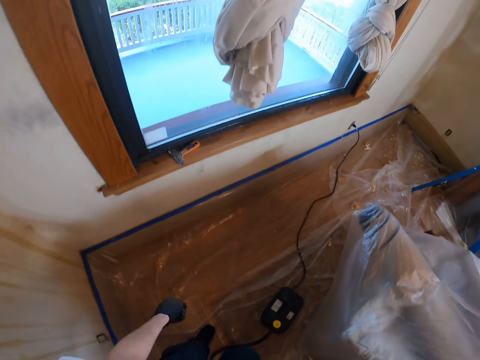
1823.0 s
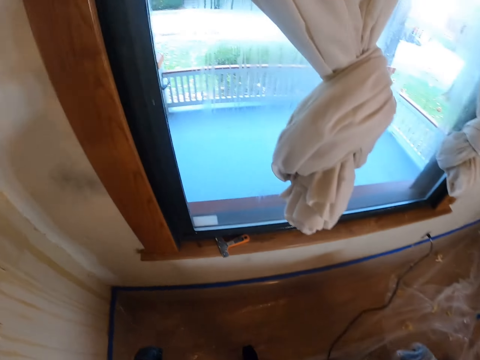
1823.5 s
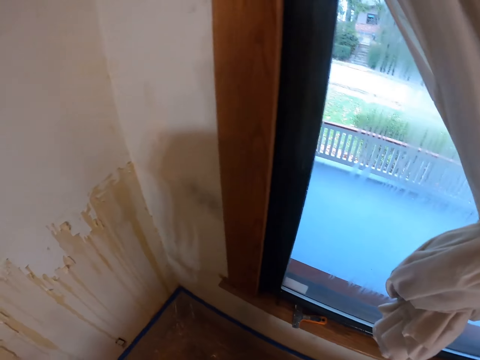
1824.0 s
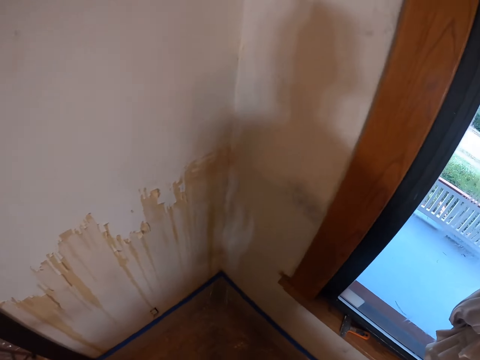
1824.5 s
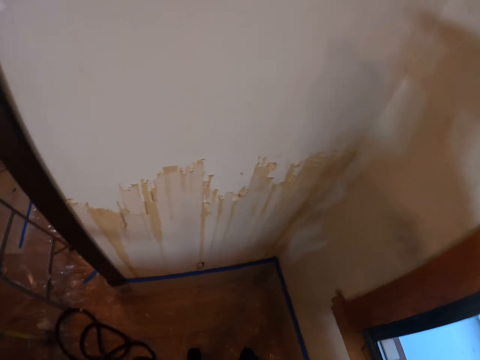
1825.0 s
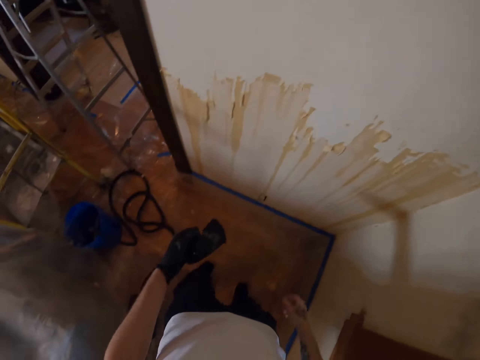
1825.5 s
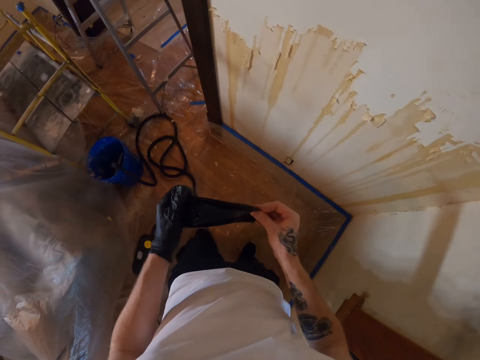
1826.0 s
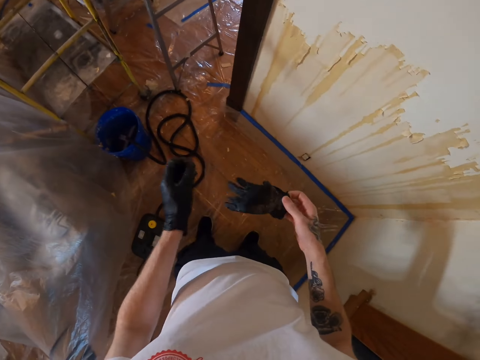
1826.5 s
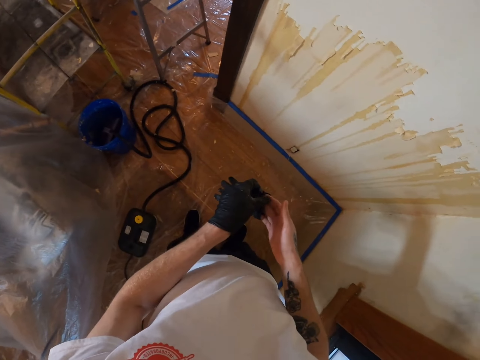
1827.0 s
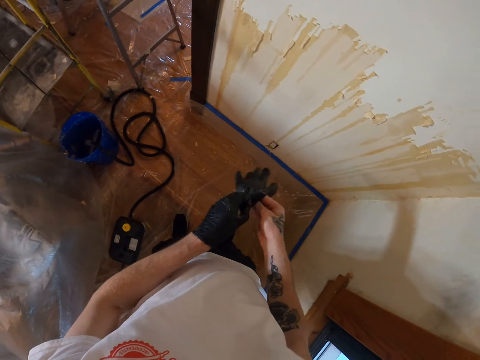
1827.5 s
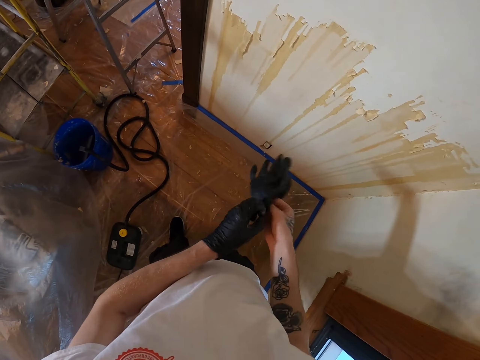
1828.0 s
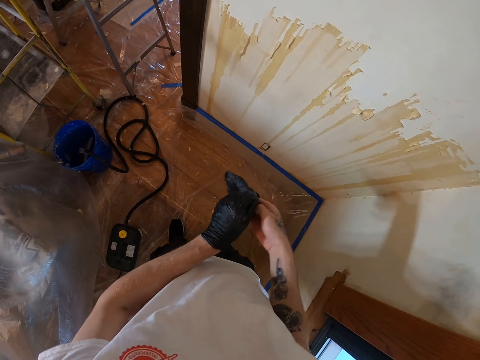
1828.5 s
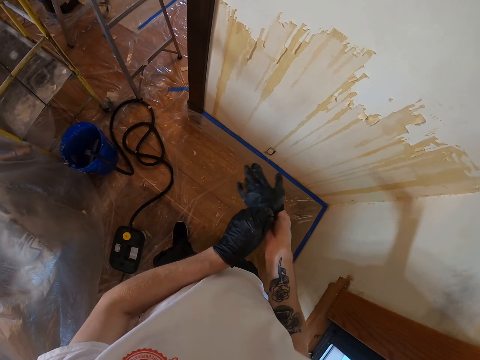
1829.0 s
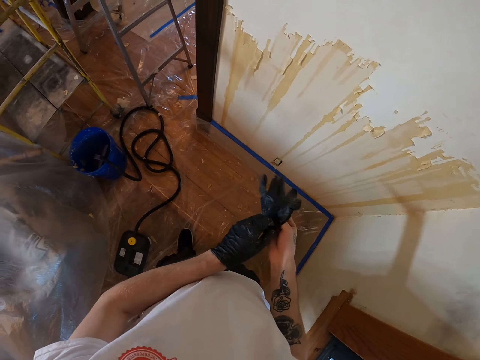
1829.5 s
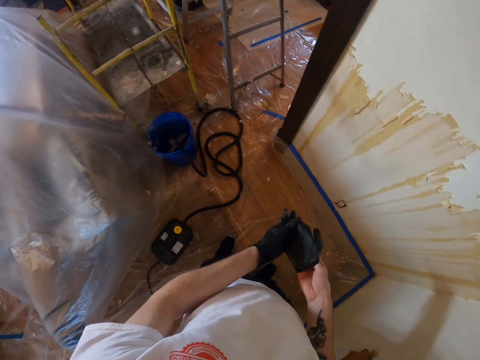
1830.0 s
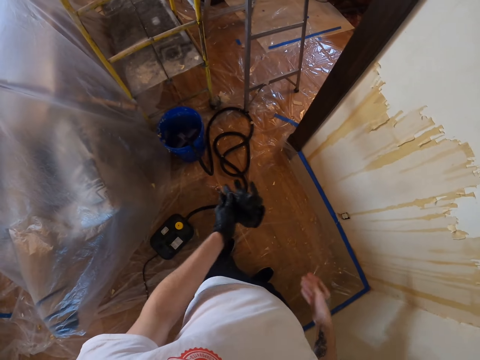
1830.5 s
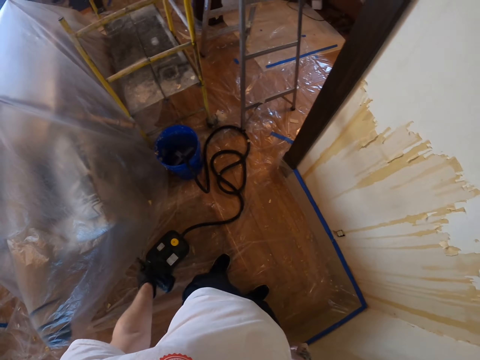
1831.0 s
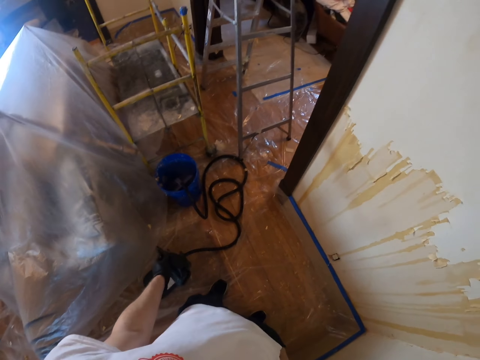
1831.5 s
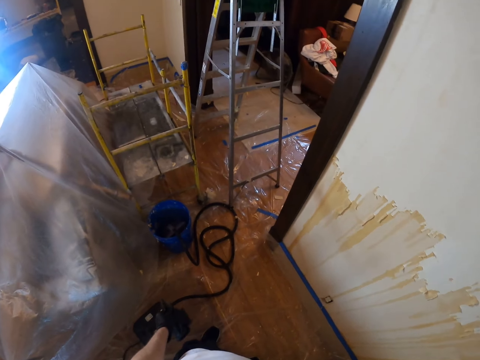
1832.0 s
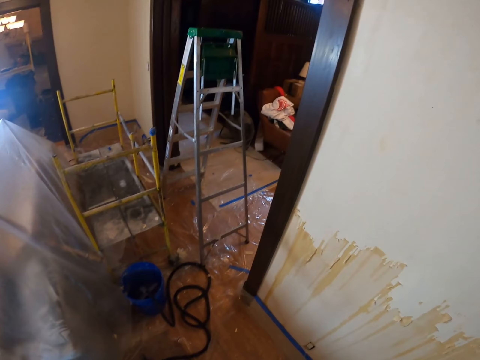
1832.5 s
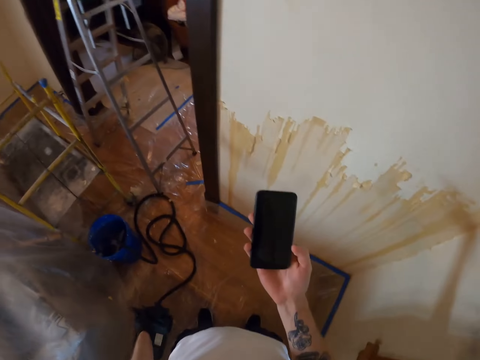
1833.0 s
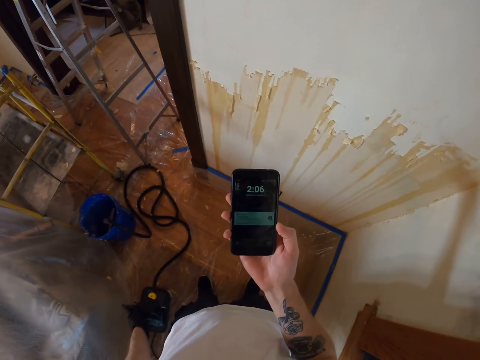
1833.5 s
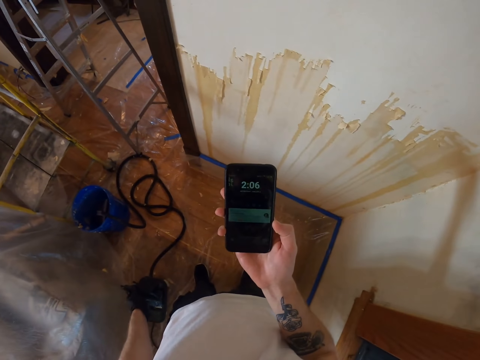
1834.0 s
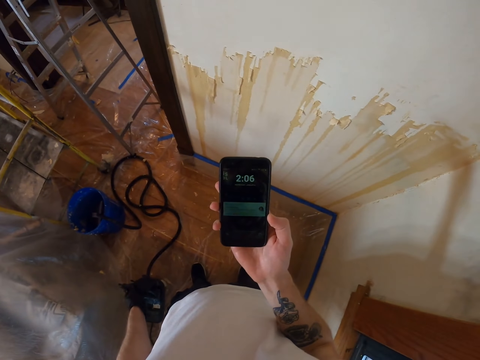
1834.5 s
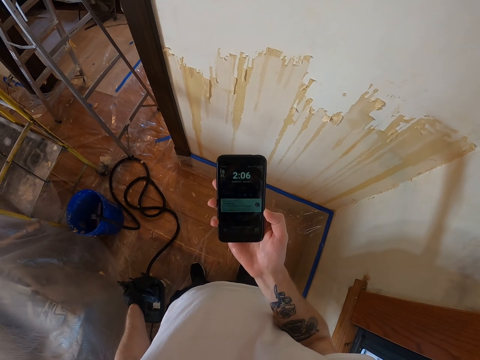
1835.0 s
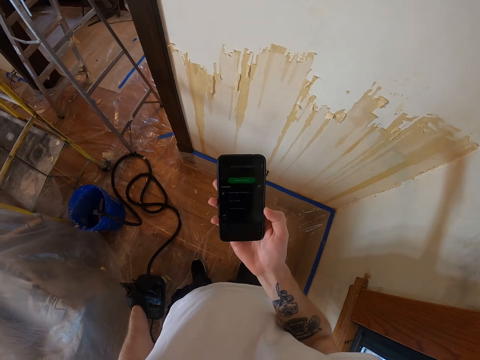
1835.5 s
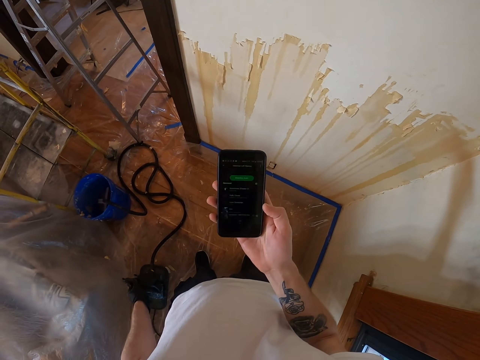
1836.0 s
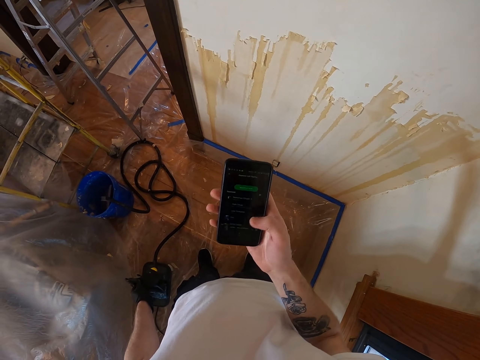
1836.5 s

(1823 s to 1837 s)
The camera wearer turns to face a room corner. He holds a glove. He puts on the gloves. He removes a smart phone from his right pocket. He puts the hand in the pocket. He uses the smart phone.

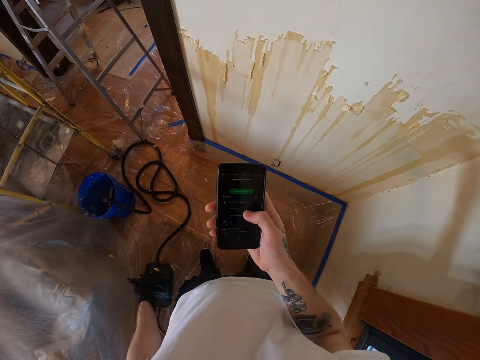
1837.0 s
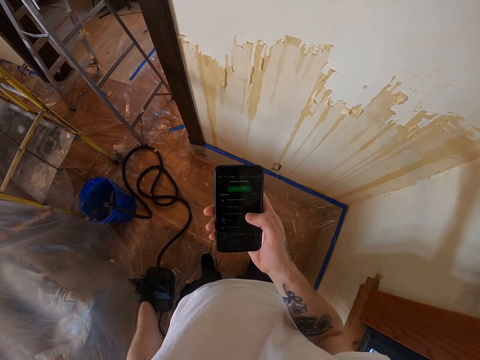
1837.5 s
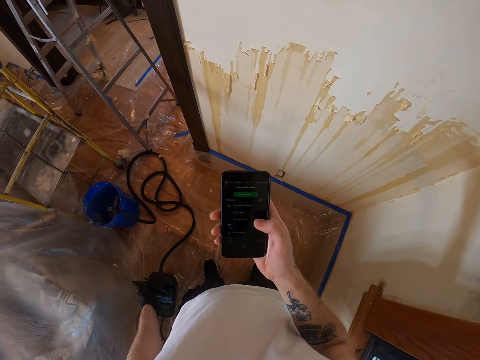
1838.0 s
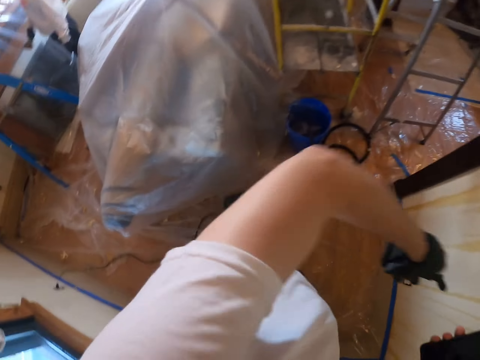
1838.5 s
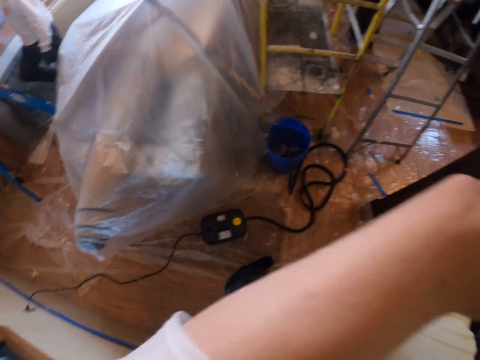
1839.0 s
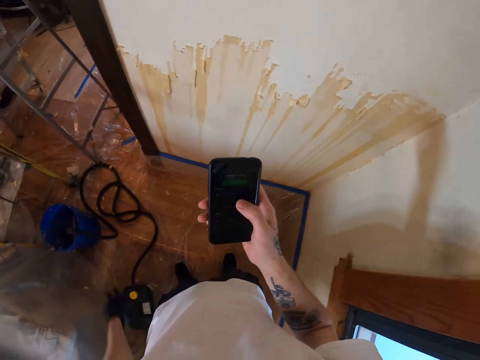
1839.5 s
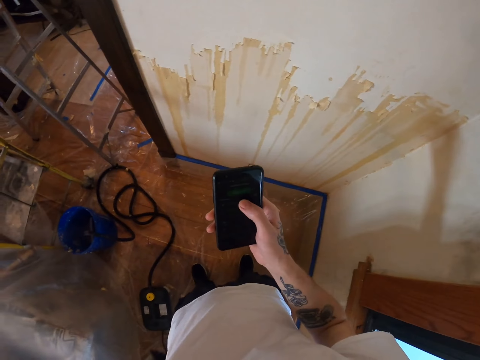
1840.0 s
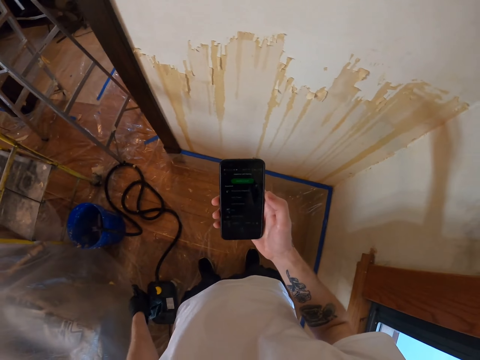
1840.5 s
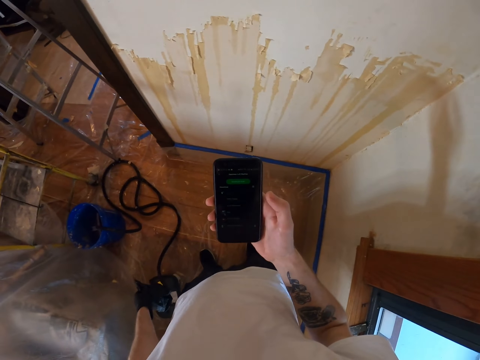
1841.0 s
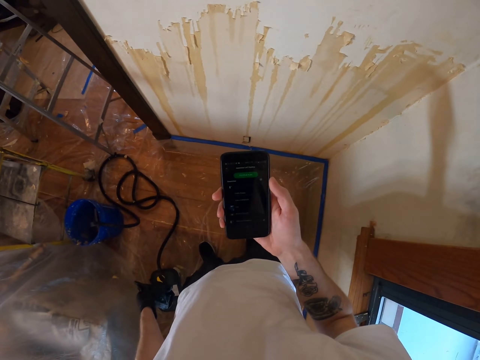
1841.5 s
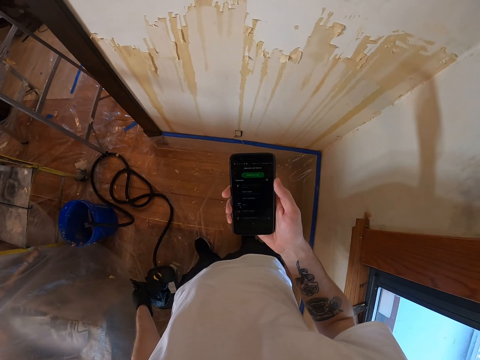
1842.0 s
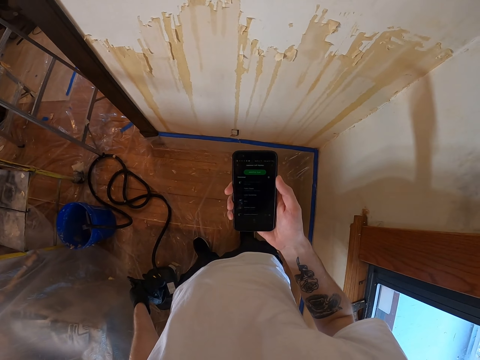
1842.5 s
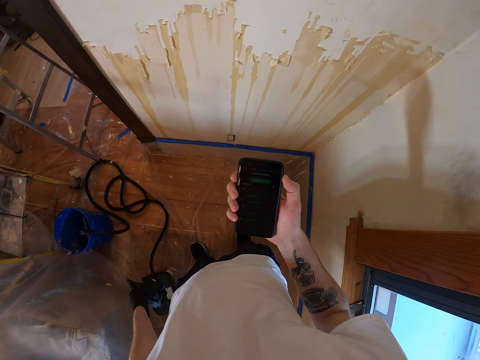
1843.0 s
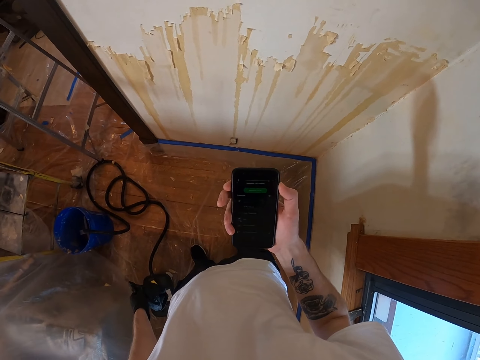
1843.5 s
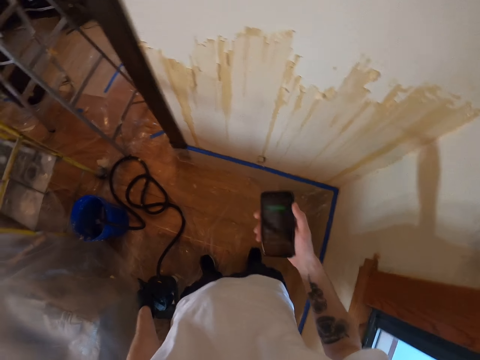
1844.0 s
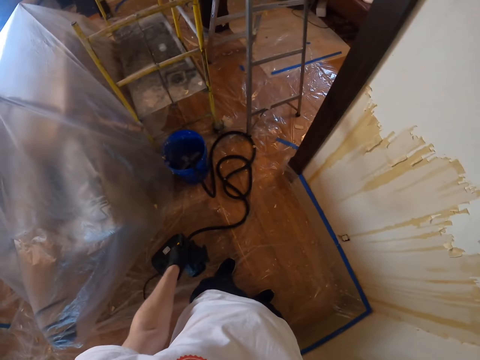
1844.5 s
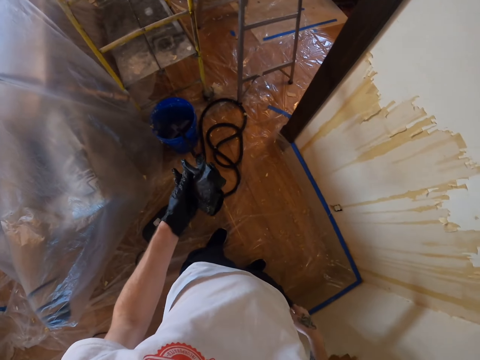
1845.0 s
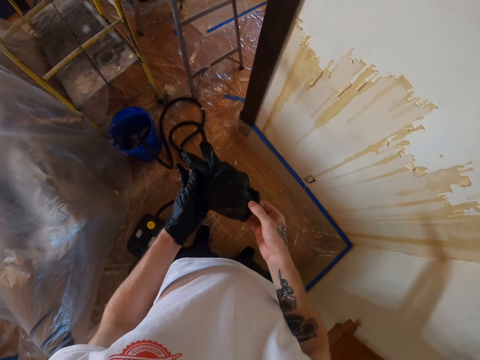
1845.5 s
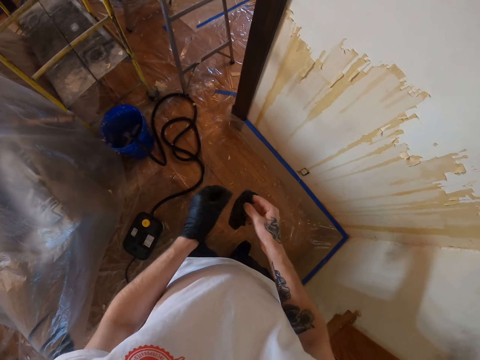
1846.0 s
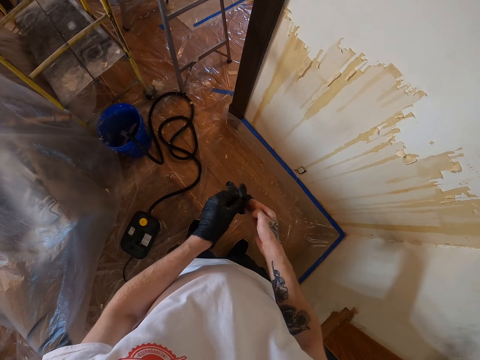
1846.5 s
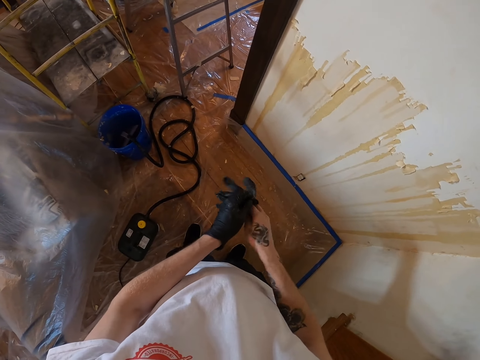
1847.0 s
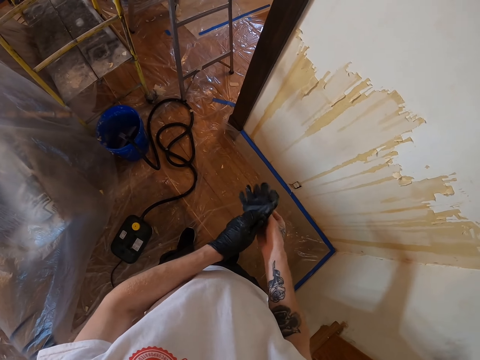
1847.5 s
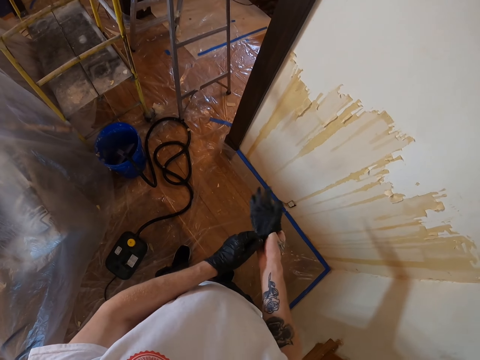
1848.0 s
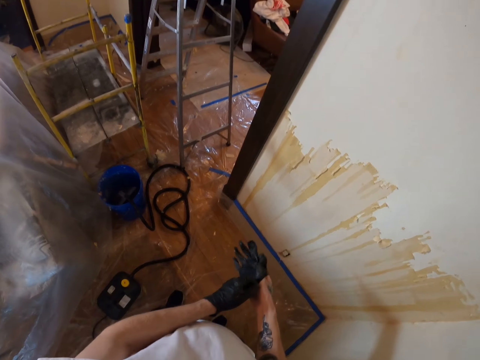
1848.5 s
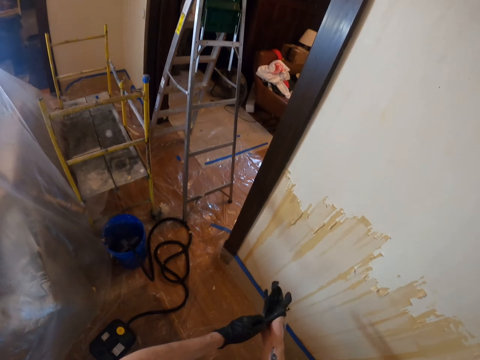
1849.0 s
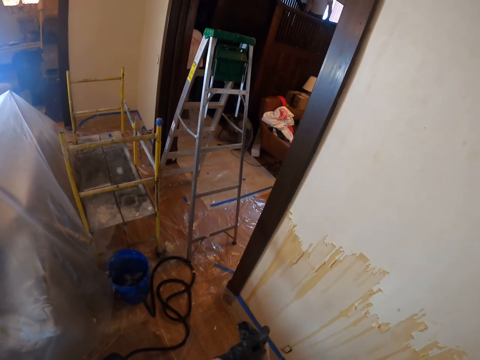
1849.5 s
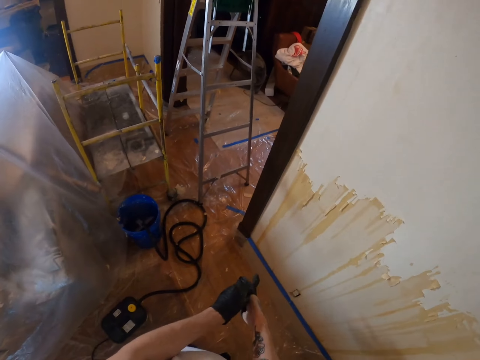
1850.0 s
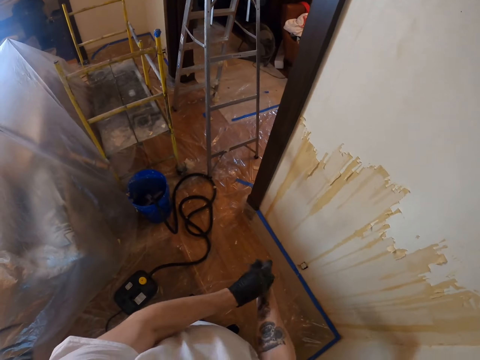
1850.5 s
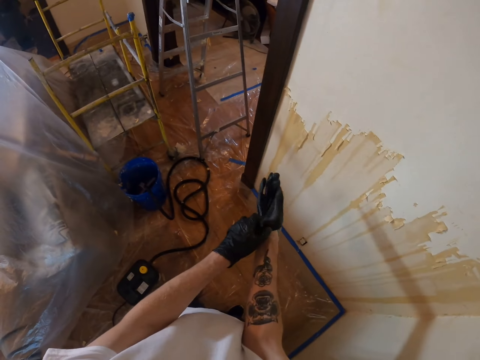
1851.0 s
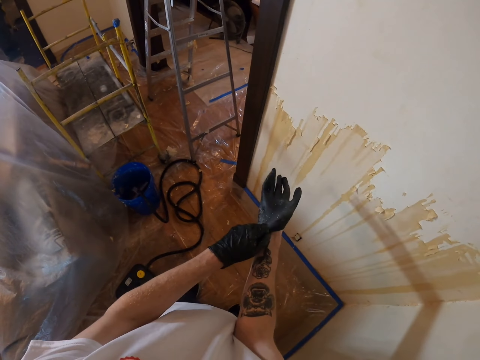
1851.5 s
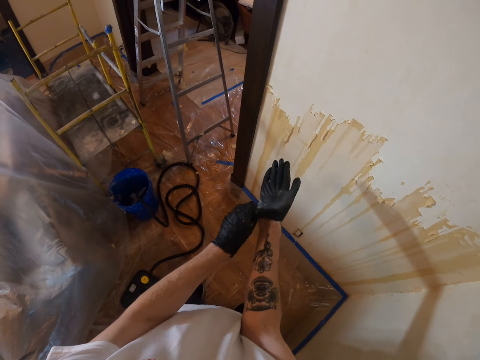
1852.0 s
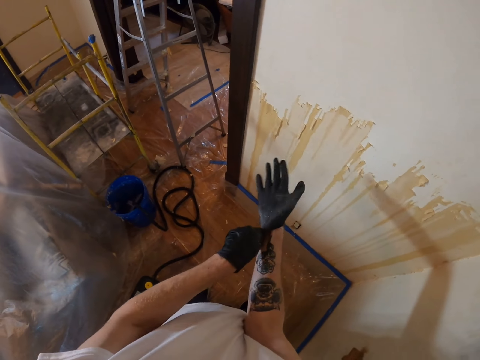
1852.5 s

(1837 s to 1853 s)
The camera wearer raises his forearm towards the face. He wipes the face. He uses a smart phone. He puts the smart phone into his right pocket. He puts on the gloves.
